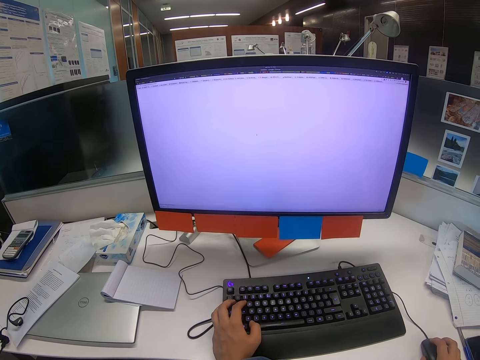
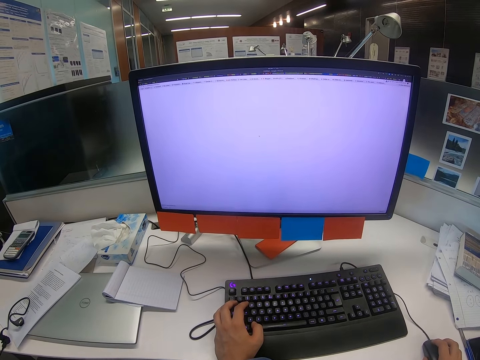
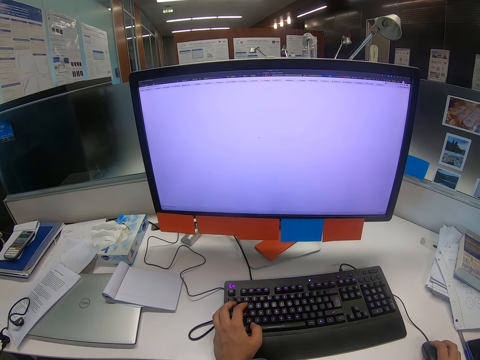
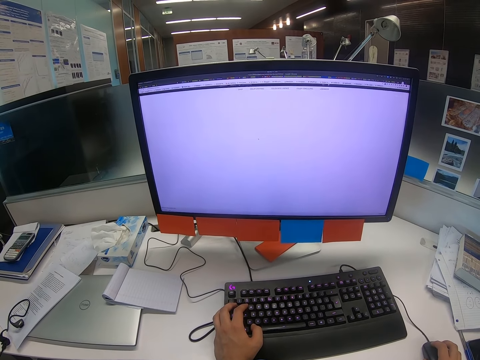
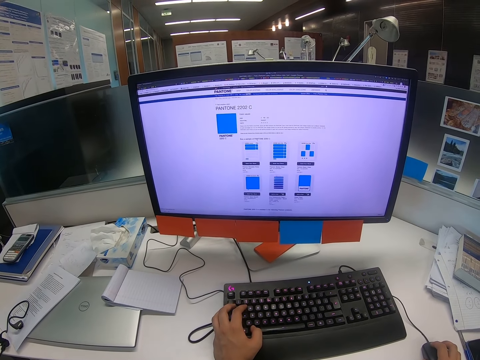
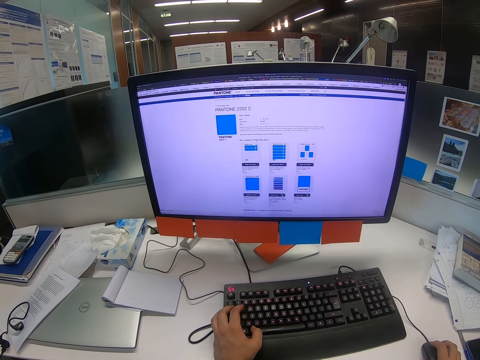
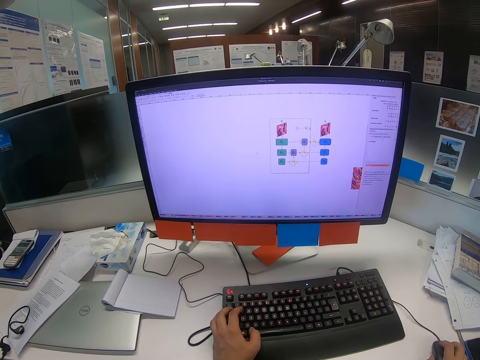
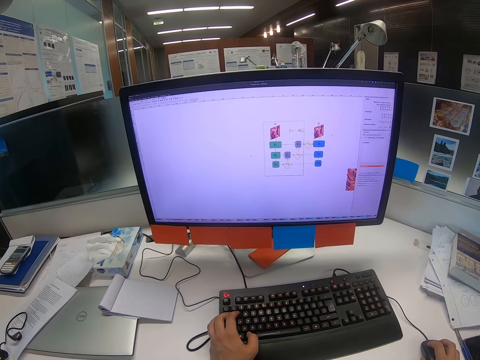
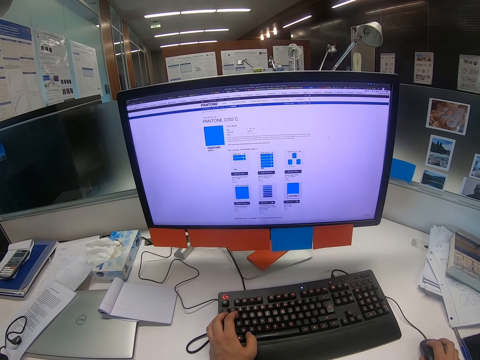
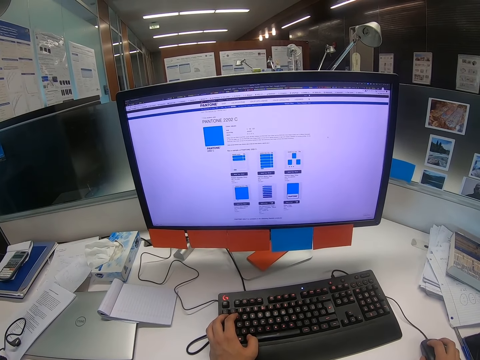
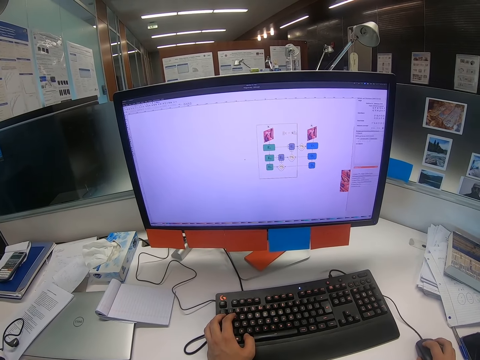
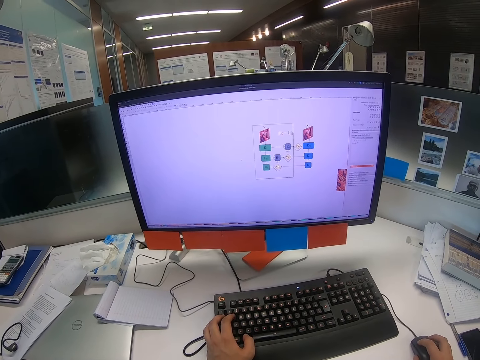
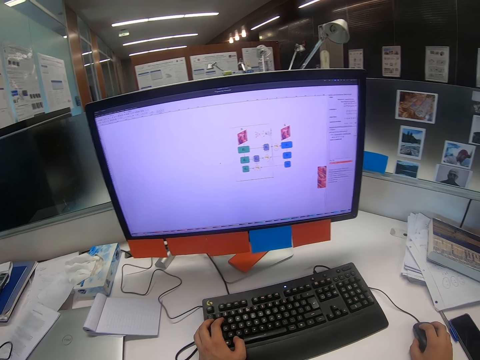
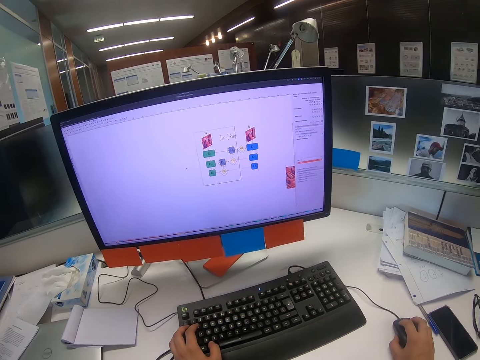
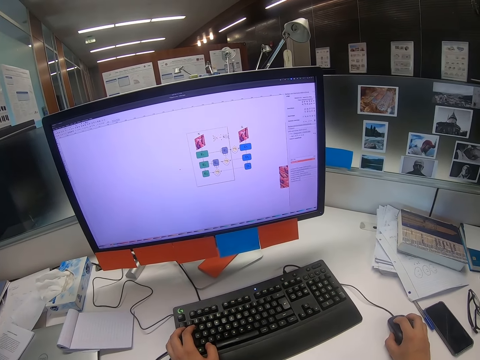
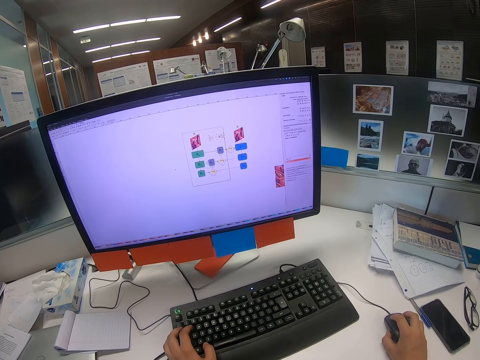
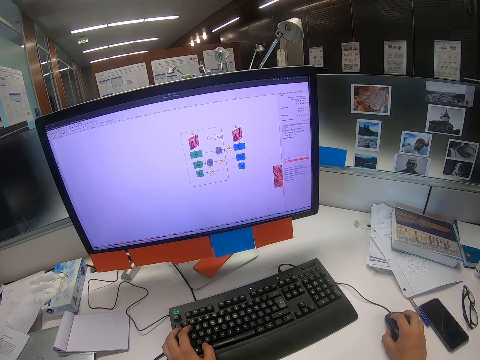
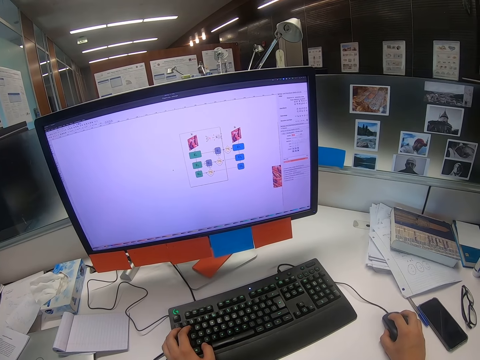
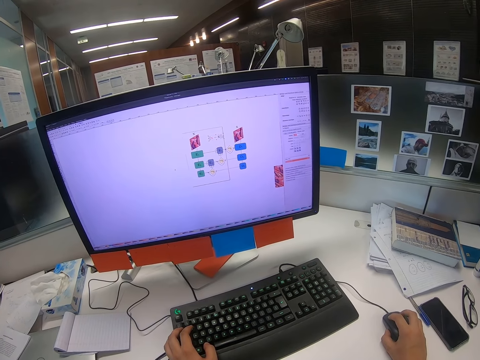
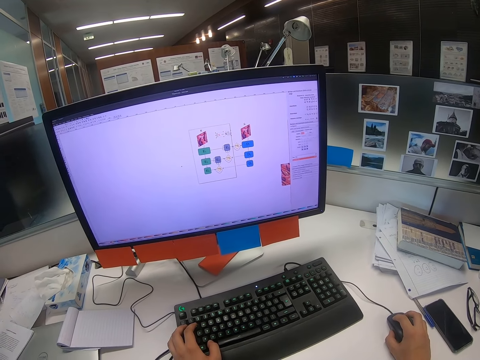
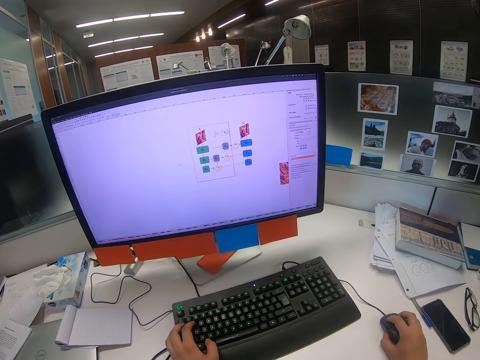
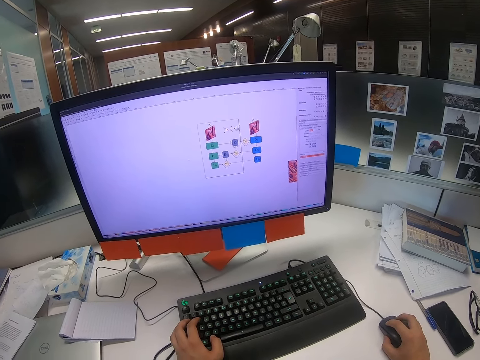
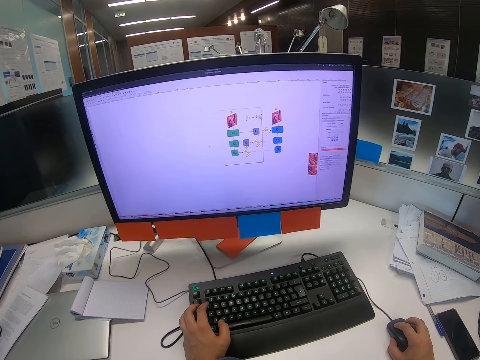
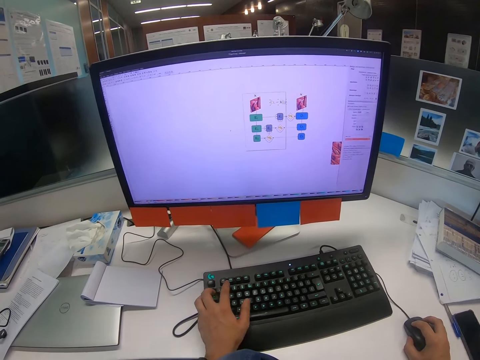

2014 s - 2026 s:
The camera wearer presses on the keyboard with his left hand. He moves the mouse with his right hand.

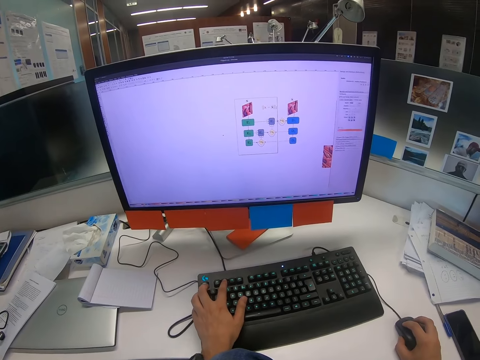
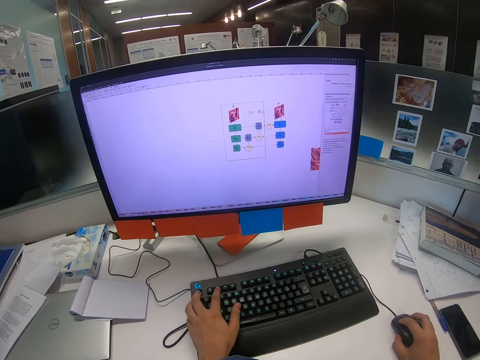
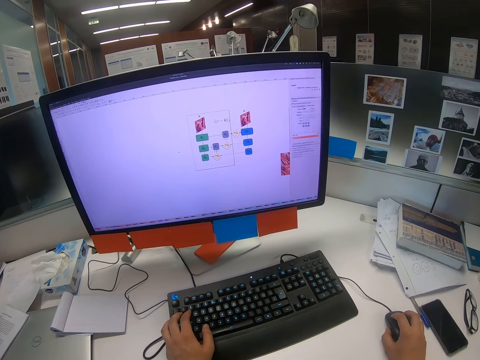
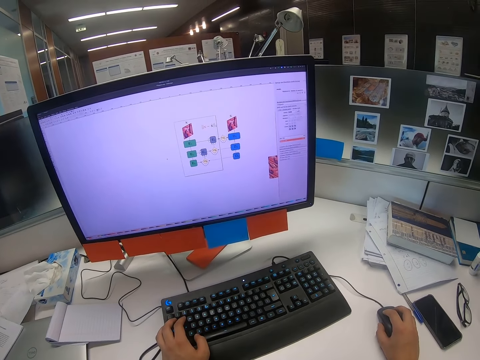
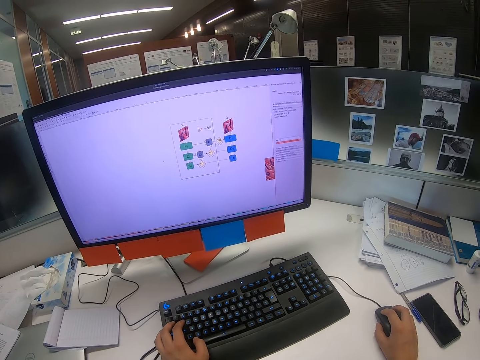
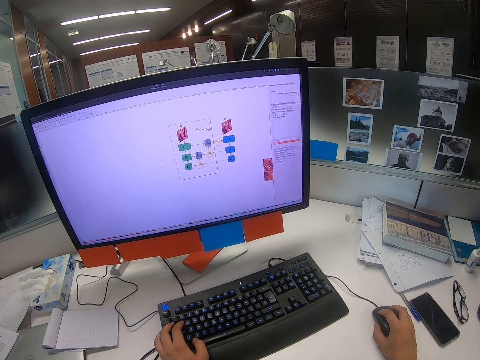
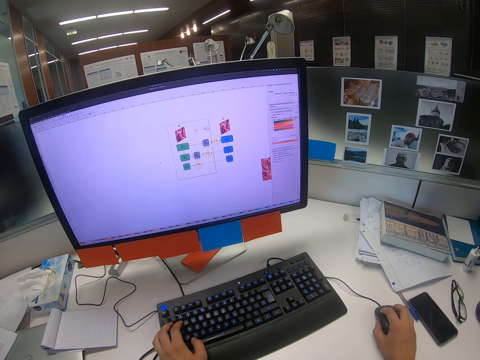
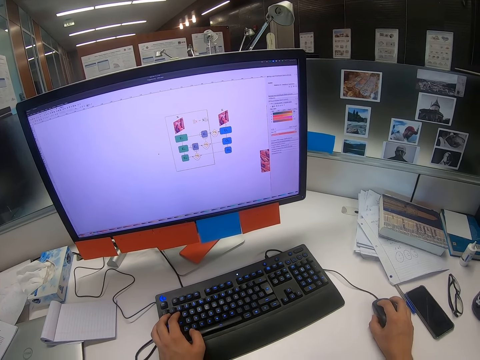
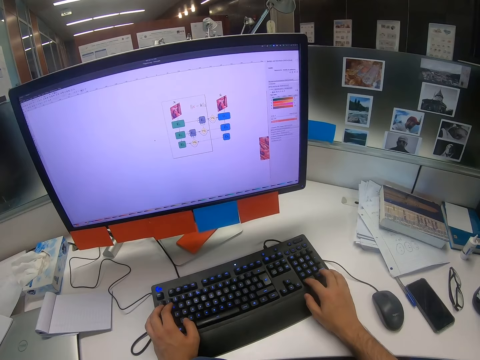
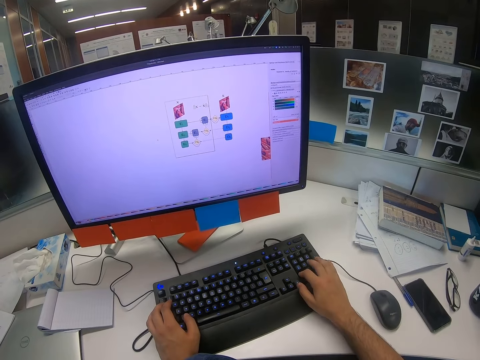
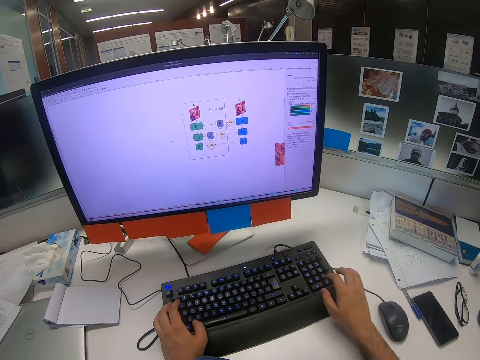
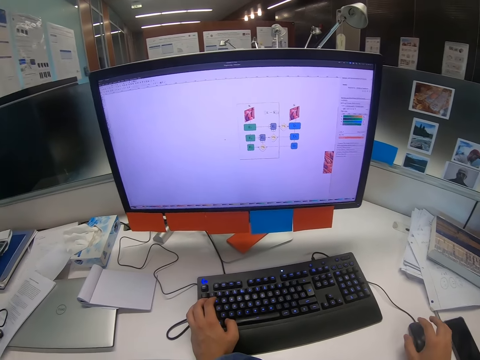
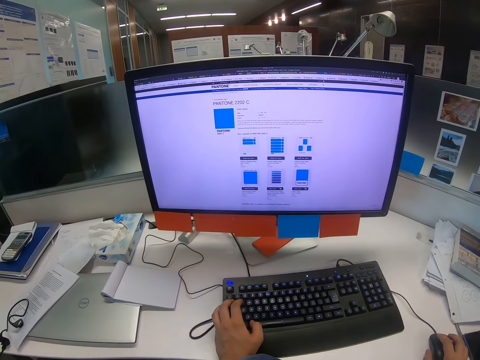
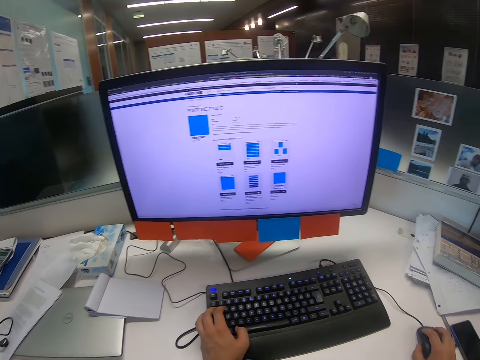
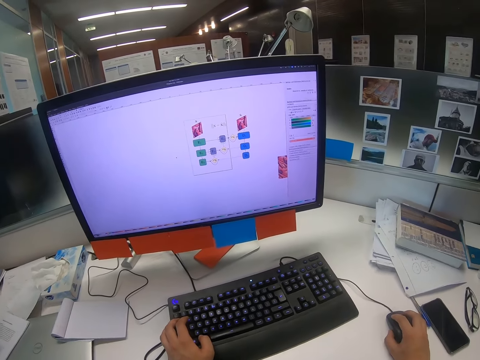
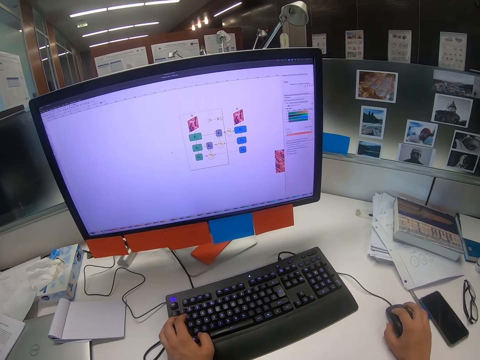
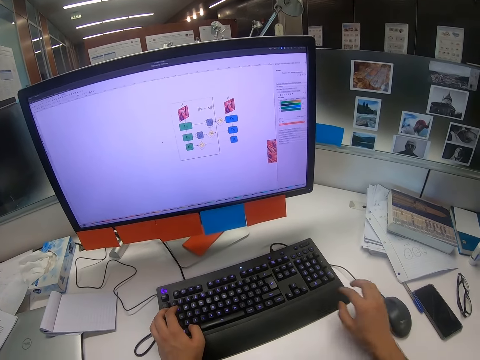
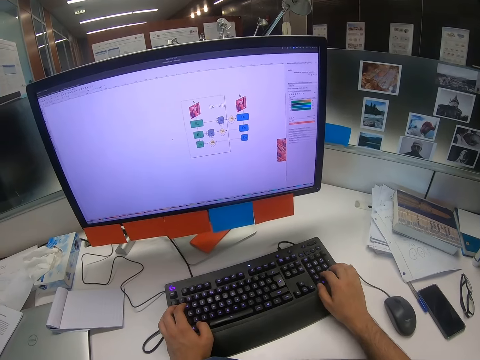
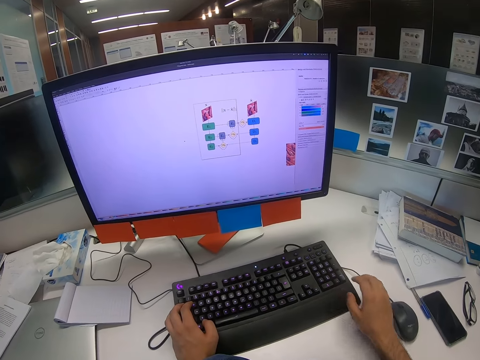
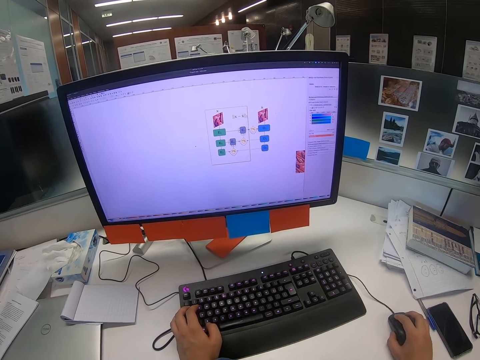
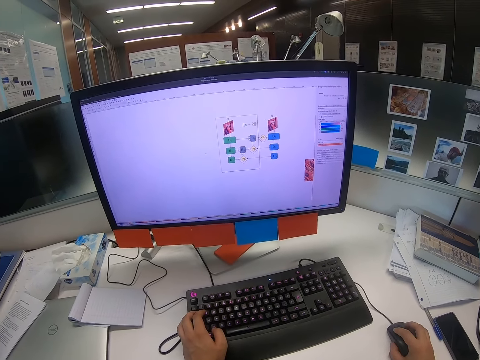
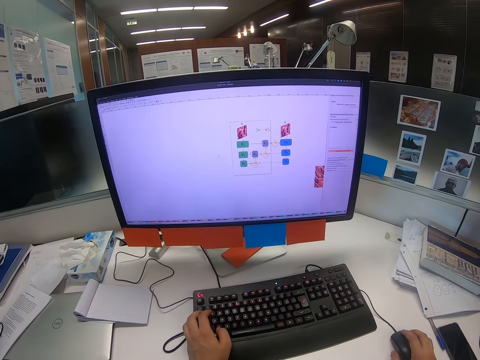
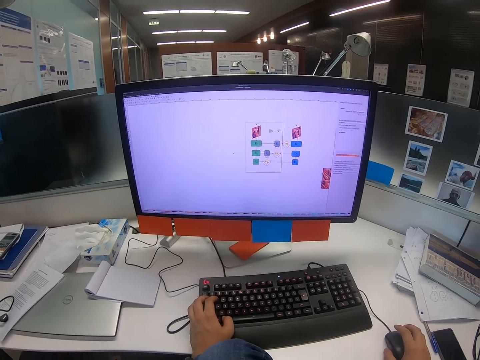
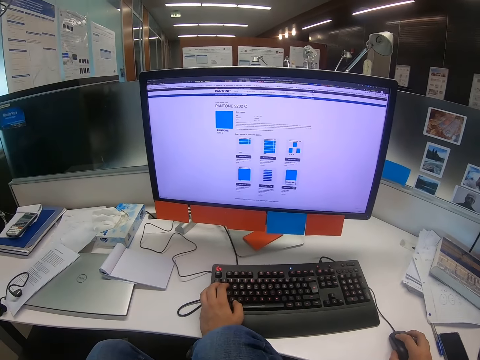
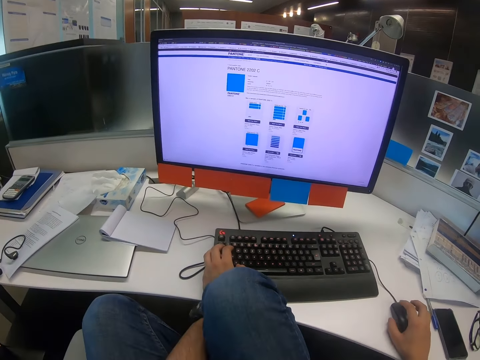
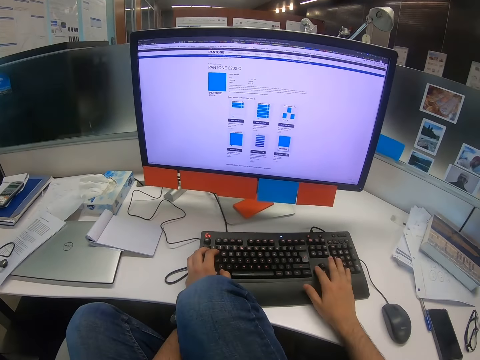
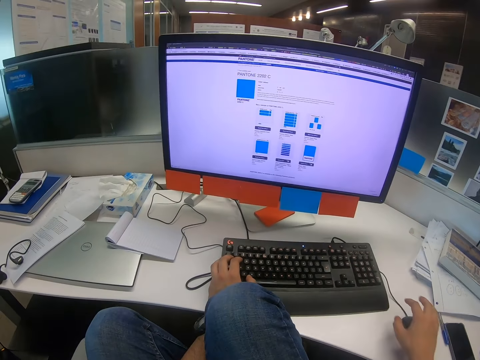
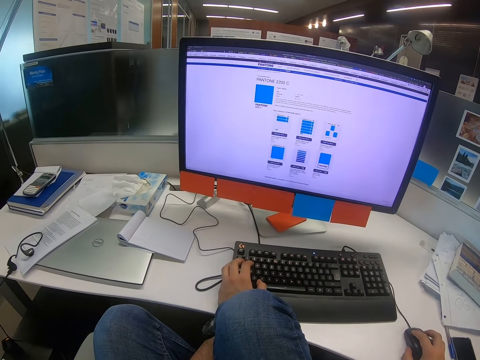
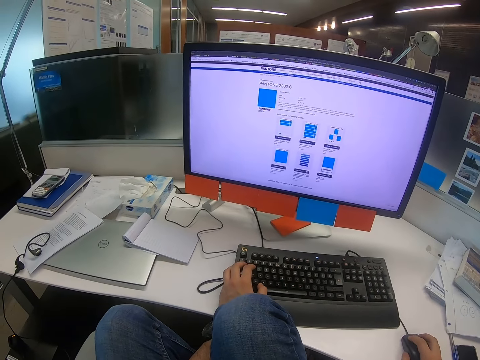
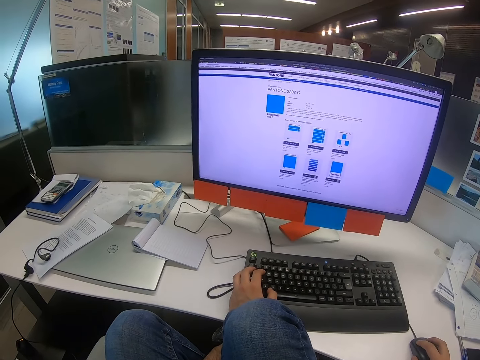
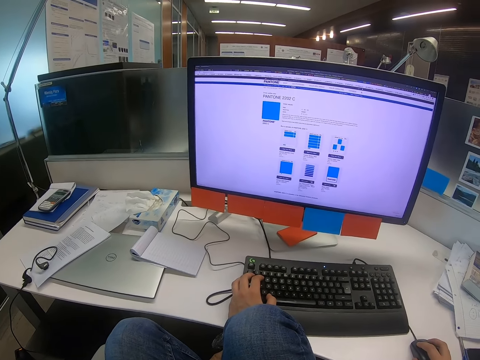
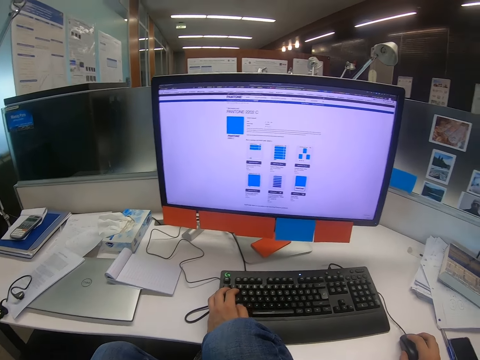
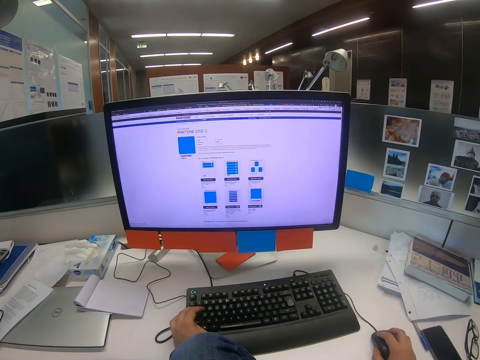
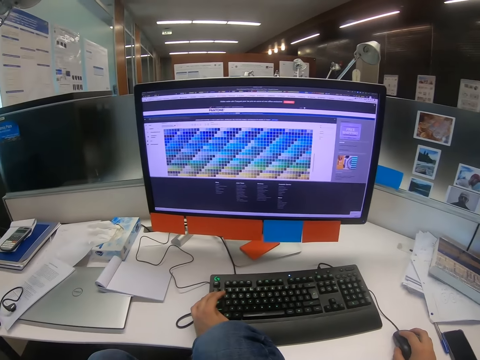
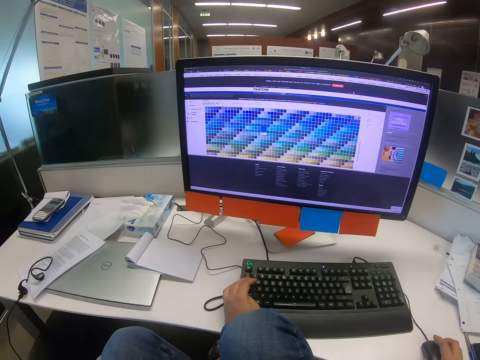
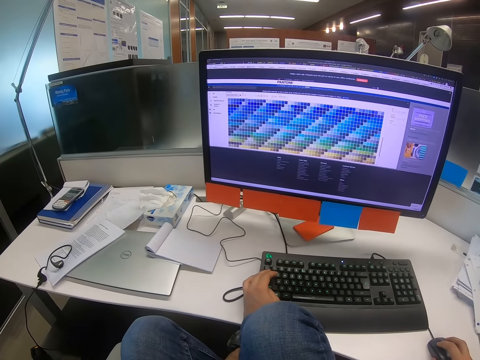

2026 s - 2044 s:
The camera wearer presses on the keyboard with his left hand. He moves the mouse with his right hand. He presses on the keyboard with his right hand. He moves the mouse with his right hand. He presses on the keyboard with his right hand. He moves the mouse with his right hand. He presses on the keyboard with his right hand. He moves the mouse with his right hand.
